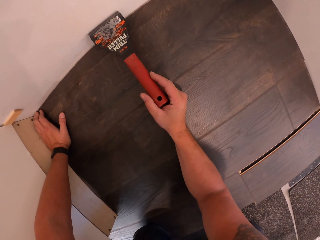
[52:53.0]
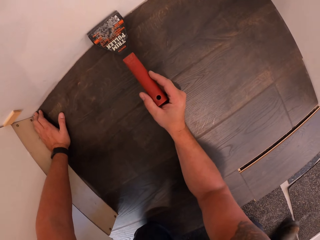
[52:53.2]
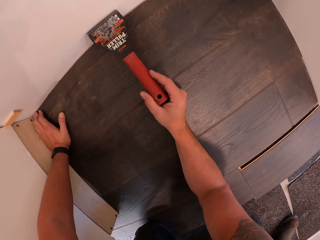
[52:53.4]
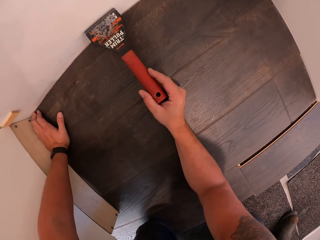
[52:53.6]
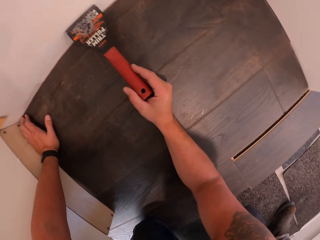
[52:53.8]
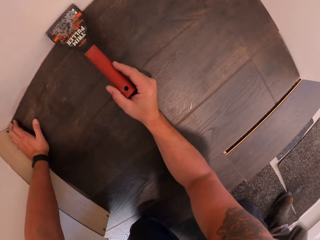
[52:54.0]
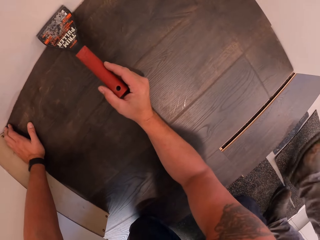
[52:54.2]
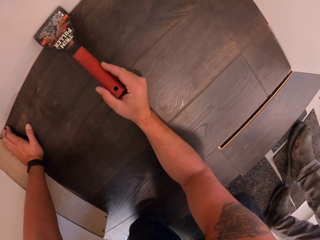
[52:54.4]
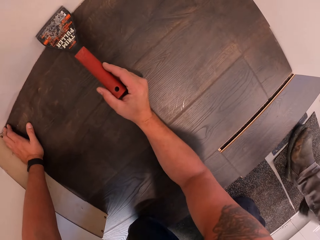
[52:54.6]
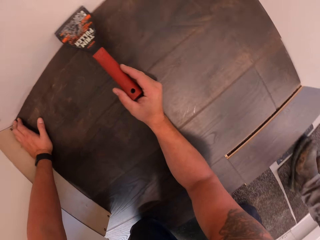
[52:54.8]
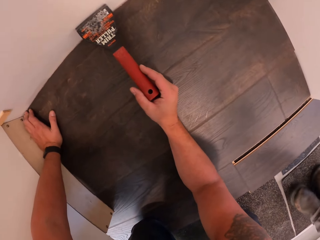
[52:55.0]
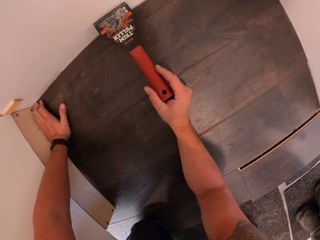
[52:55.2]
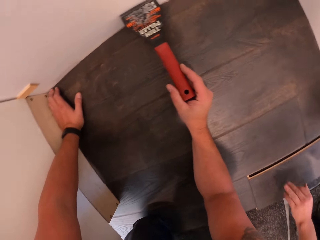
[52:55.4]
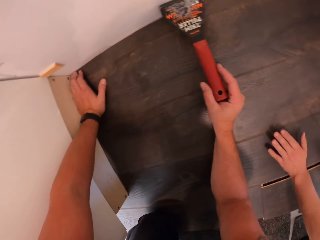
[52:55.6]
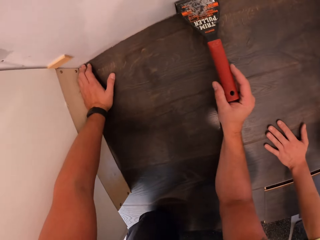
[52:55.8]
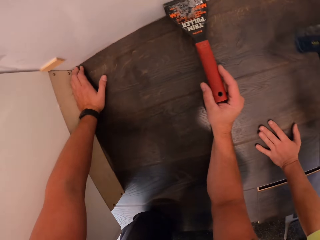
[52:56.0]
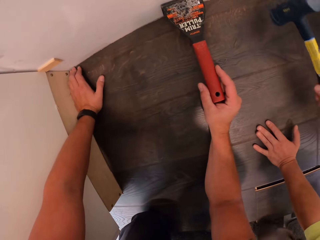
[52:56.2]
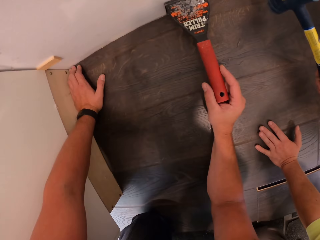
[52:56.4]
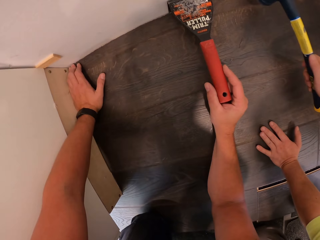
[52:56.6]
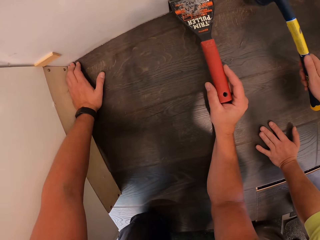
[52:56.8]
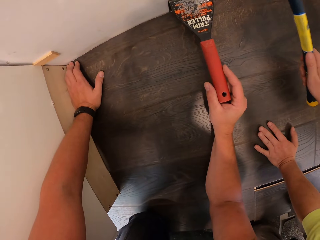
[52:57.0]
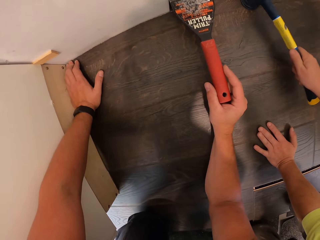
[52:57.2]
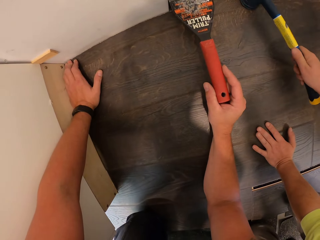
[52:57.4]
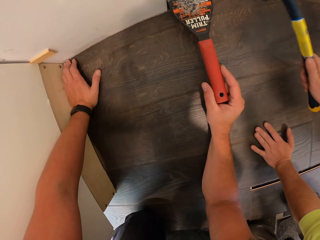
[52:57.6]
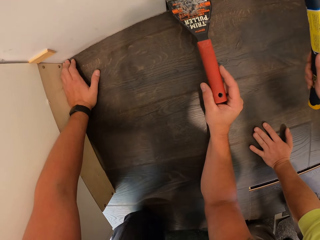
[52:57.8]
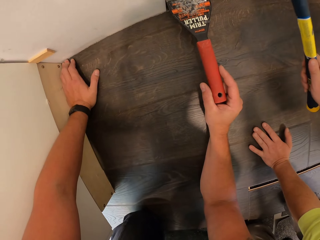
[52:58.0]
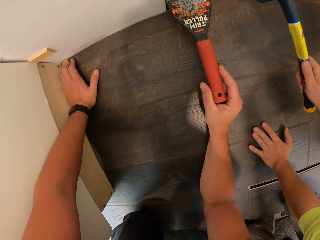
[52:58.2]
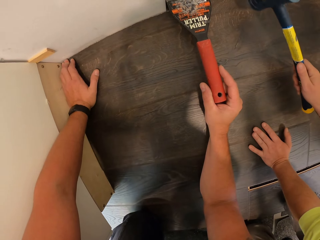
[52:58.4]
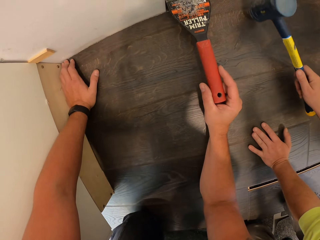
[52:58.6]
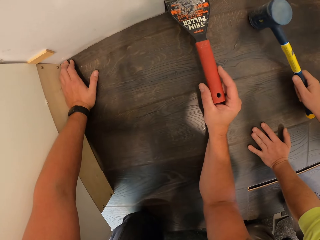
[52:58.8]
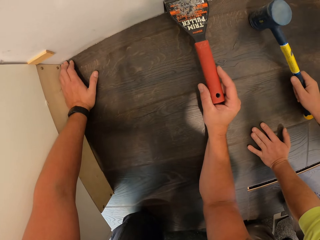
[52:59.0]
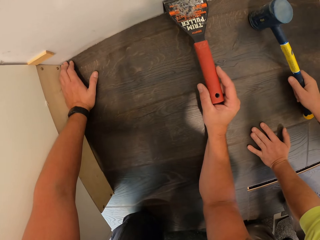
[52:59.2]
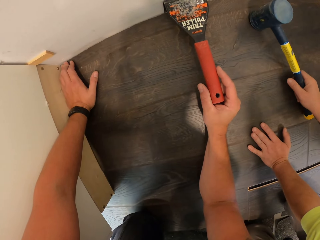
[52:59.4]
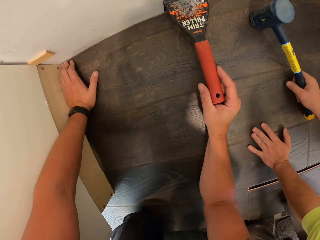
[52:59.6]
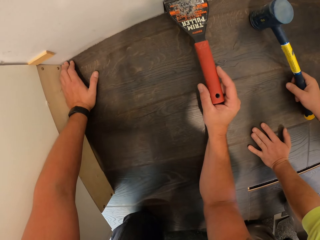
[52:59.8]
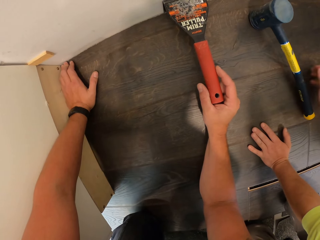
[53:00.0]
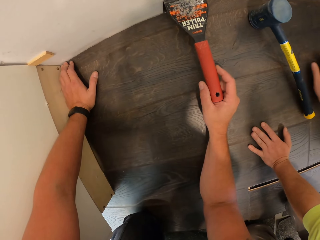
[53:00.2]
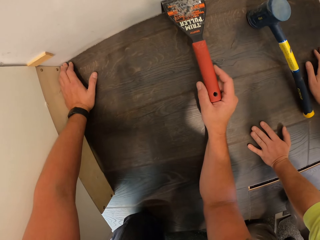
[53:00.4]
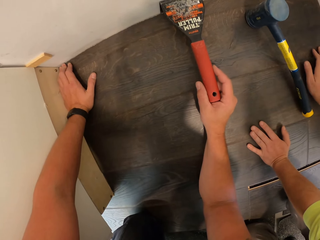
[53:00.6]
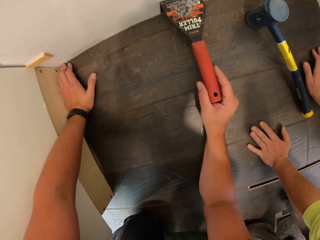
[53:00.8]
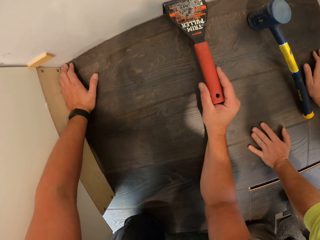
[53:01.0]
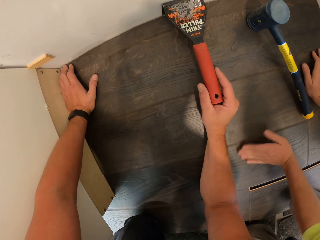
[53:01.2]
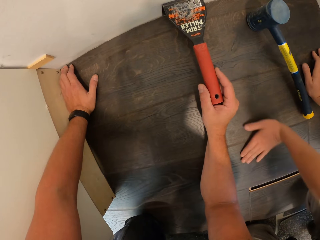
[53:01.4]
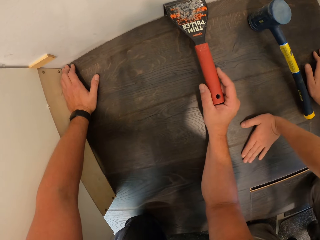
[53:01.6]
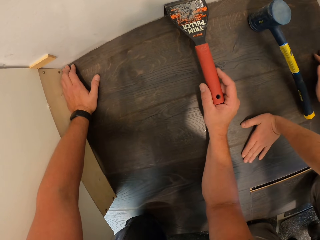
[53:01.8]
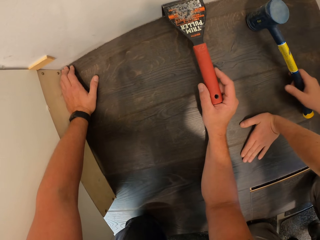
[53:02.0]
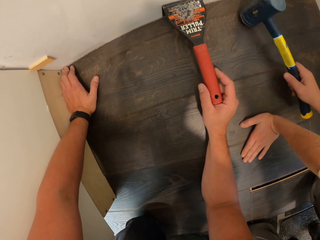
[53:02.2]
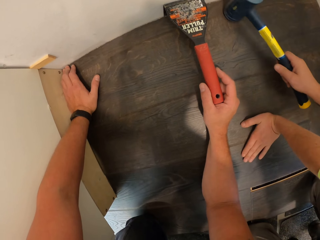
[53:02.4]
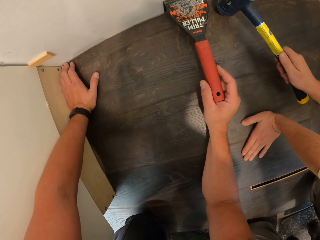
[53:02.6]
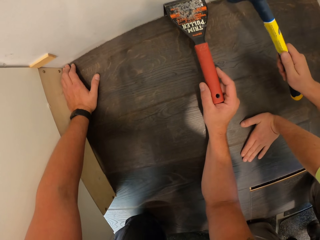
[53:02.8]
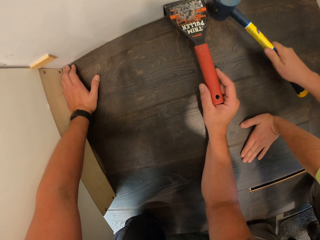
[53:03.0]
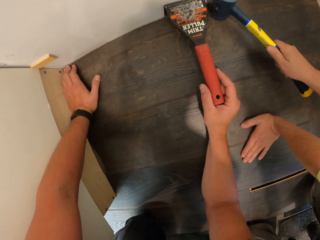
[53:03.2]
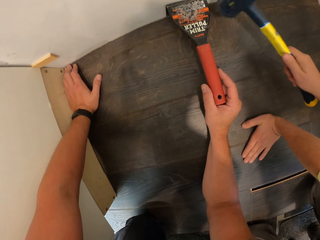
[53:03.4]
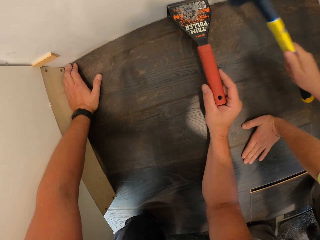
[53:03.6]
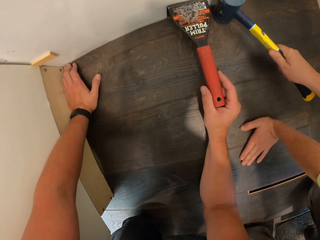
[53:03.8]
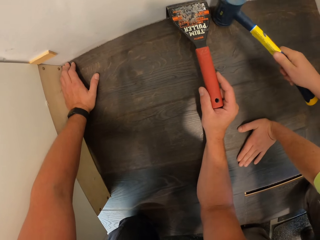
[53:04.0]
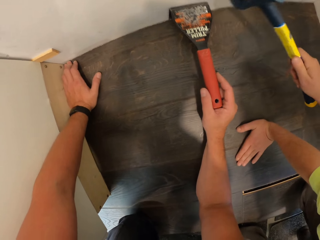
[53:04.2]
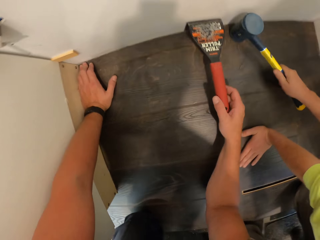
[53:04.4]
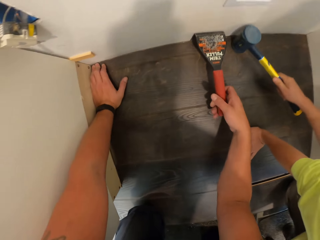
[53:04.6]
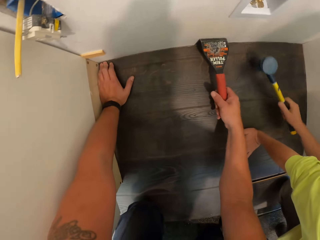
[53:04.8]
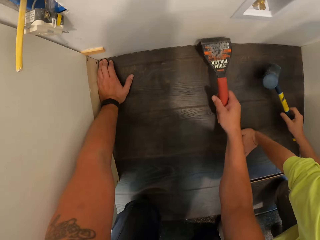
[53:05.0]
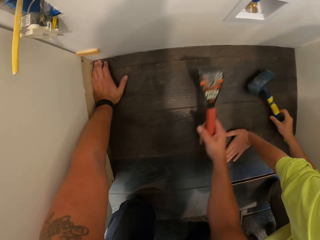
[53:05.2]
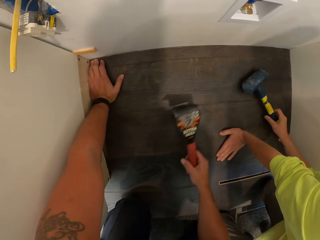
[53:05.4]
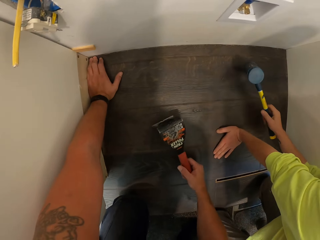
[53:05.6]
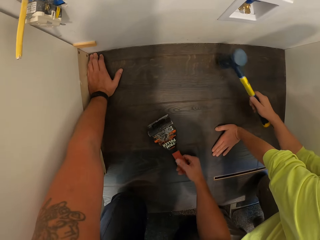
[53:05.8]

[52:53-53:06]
A person places a hand on the wooden floor. The person hits the floor with a mallet hammer, places the mallet hammer on the floor, picks up the mallet hammer and hits the wooden floor with the mallet hammer.

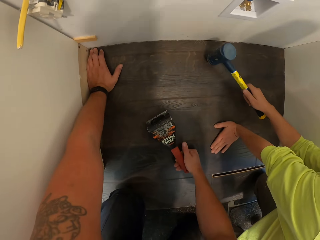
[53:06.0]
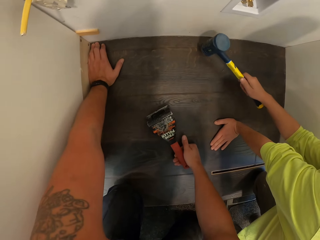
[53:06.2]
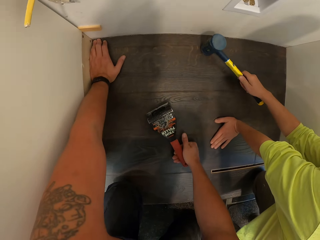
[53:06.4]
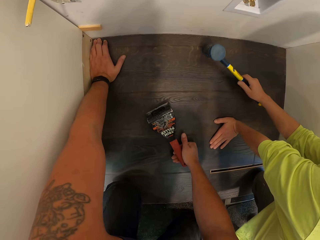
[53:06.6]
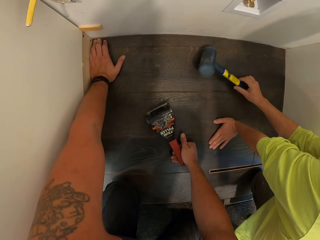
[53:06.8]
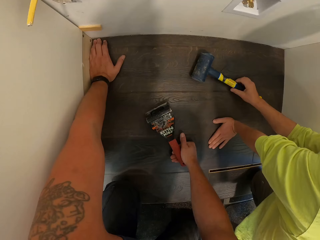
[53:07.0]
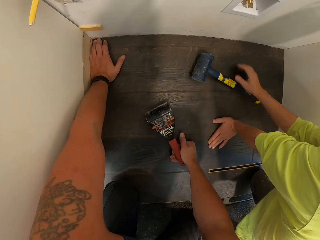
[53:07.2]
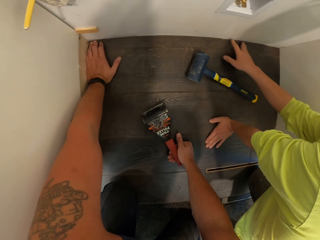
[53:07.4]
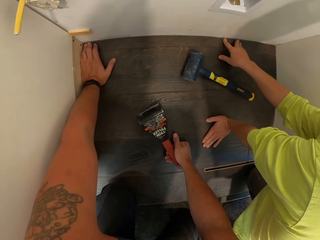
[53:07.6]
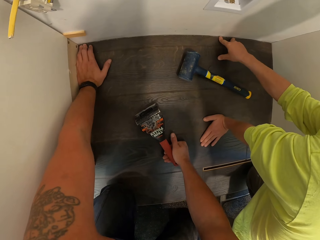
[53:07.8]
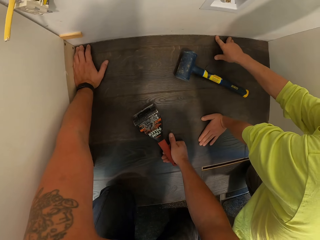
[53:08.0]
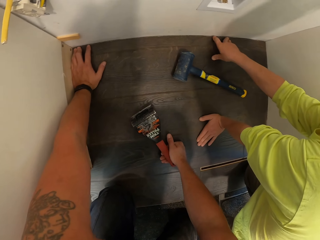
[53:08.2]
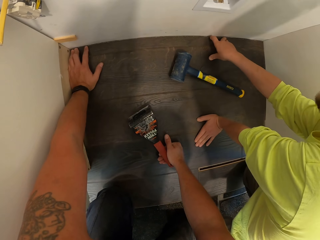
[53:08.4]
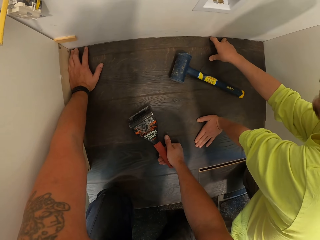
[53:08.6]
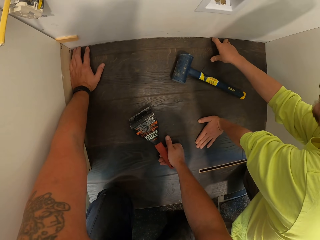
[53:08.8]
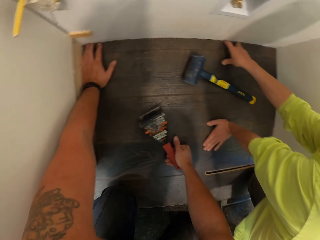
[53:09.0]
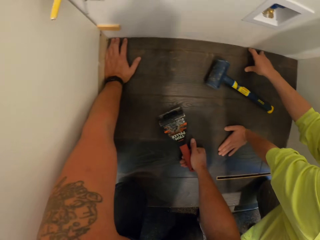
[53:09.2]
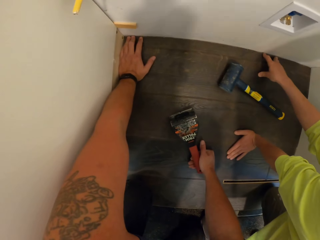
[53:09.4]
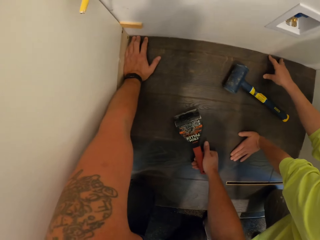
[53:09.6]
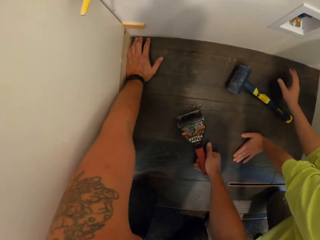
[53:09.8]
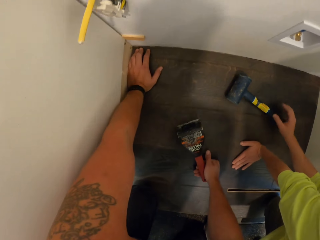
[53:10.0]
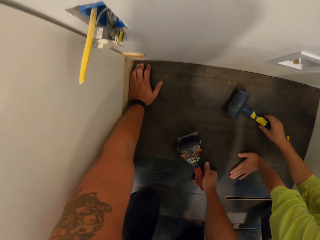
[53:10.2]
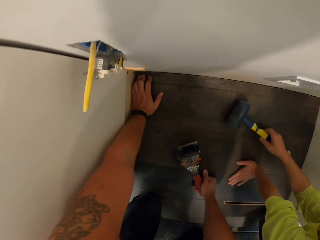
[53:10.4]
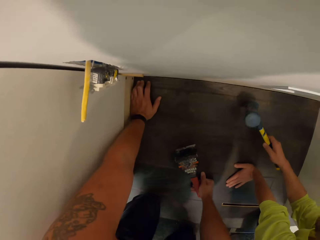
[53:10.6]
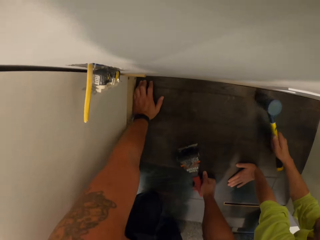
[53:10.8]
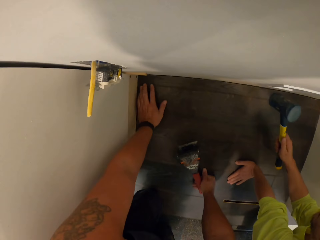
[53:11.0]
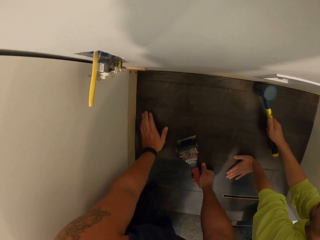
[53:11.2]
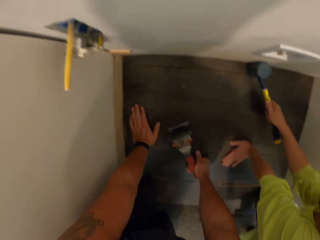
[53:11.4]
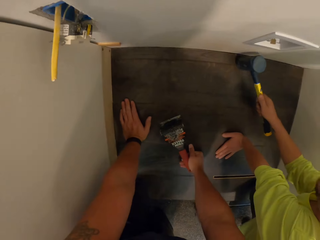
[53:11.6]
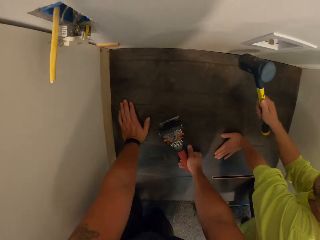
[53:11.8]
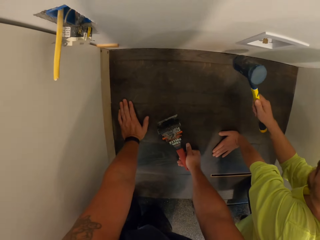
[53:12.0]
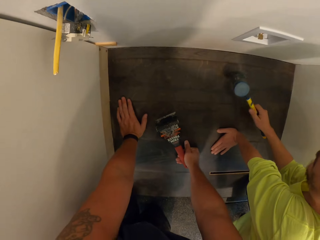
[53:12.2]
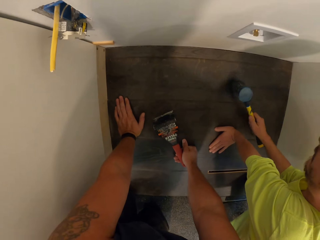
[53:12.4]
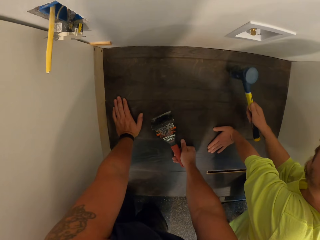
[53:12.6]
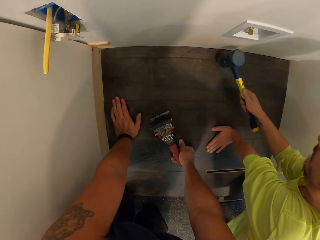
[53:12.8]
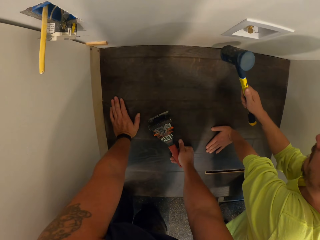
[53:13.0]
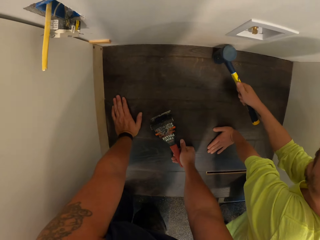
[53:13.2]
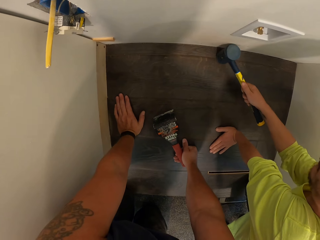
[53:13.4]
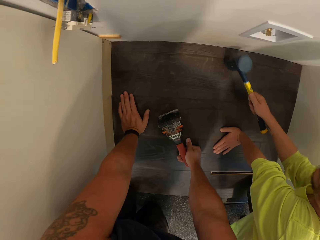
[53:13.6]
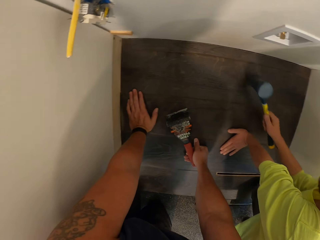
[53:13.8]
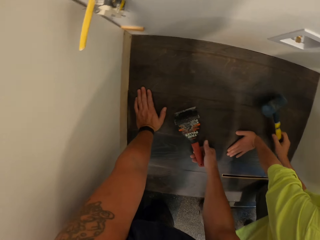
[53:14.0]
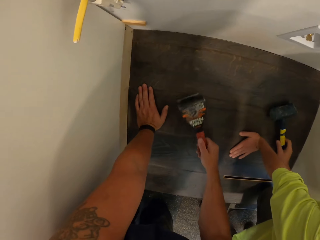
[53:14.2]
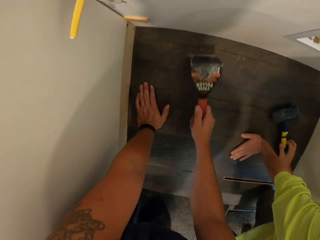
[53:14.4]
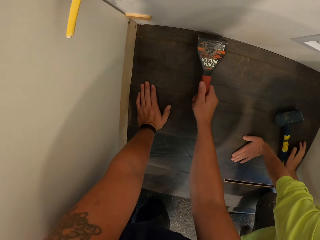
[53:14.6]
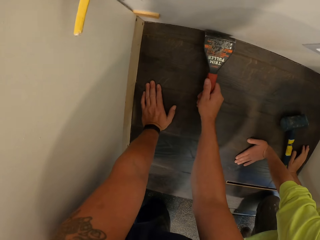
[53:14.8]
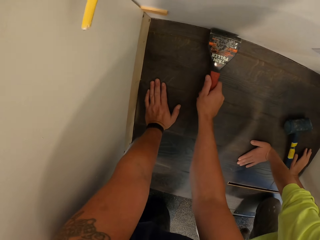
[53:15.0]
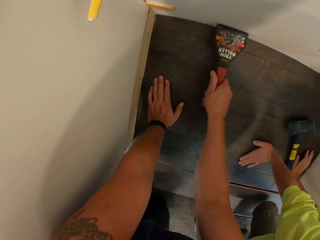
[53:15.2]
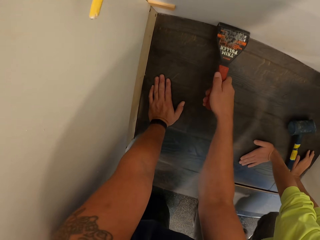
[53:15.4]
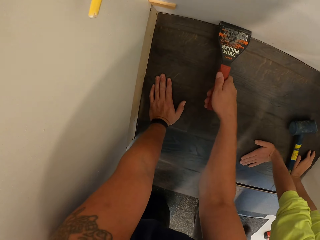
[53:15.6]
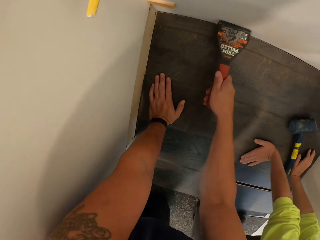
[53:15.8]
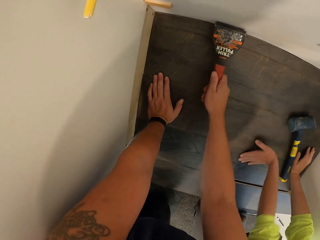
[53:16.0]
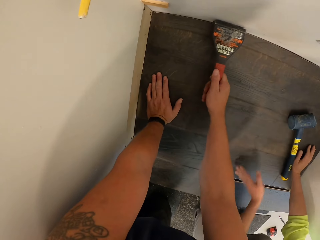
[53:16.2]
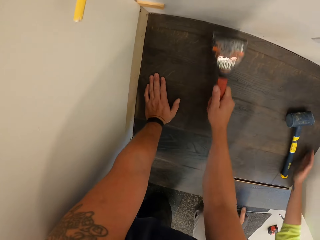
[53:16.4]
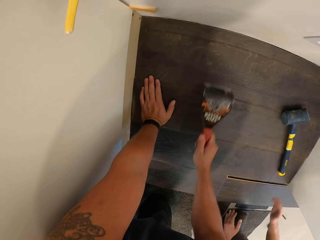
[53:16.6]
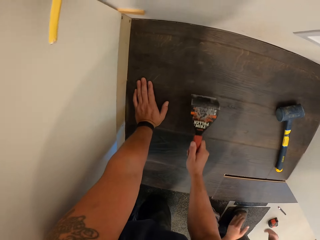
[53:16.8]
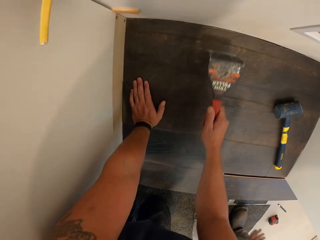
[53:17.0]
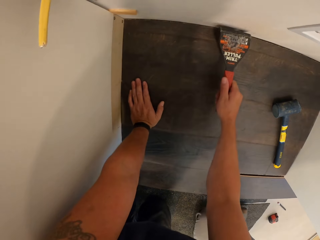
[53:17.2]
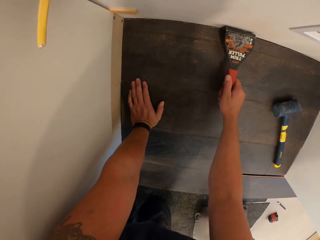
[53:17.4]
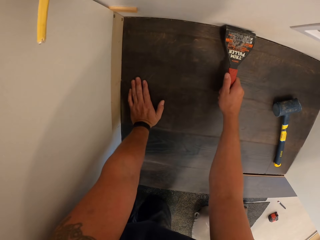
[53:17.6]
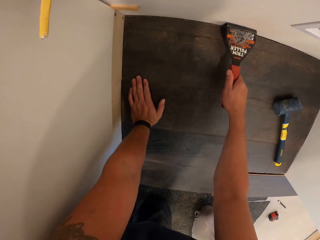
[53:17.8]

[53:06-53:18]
The camera wearer puts something on the floor. A person places a mallet hammer on the floor, stares at the wooden floor, and hits the wooden floor. The person places the mallet hammer on the floor. The camera wearer picks up the trim puller with his right hand. He puts something between the timber and the wall. The person stares at the wooden floor.
